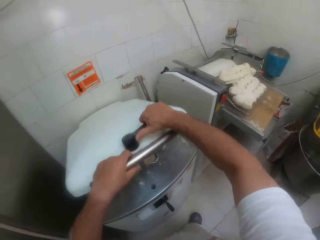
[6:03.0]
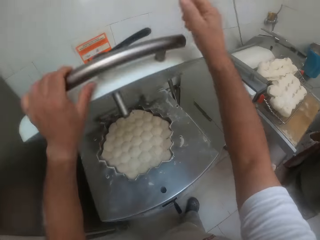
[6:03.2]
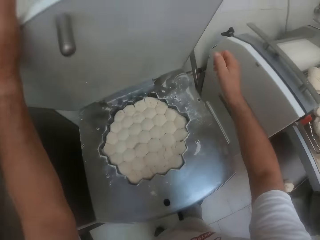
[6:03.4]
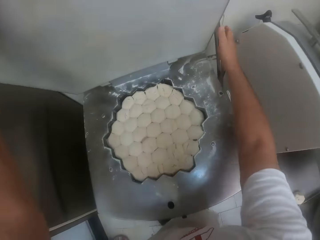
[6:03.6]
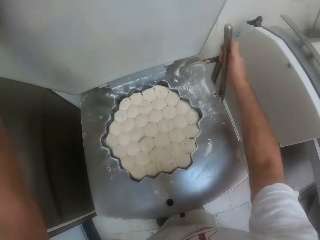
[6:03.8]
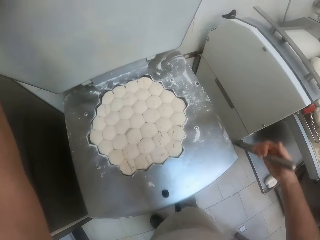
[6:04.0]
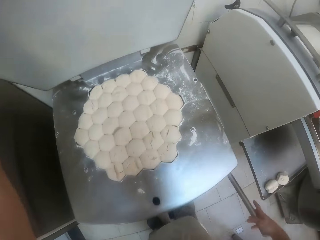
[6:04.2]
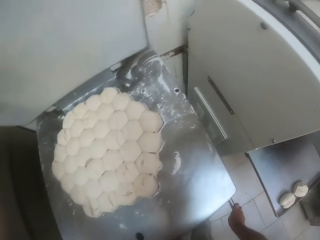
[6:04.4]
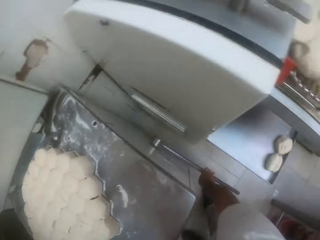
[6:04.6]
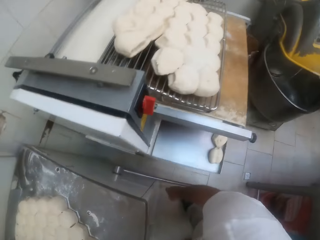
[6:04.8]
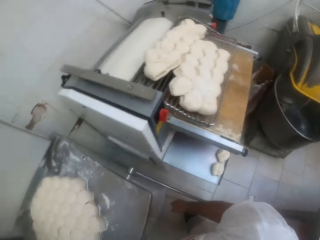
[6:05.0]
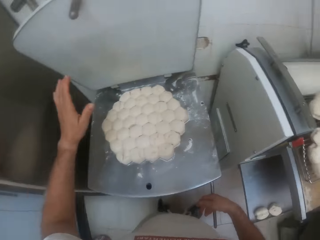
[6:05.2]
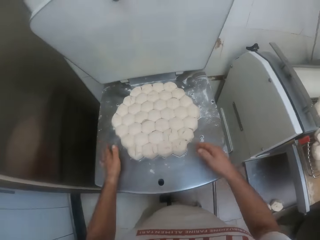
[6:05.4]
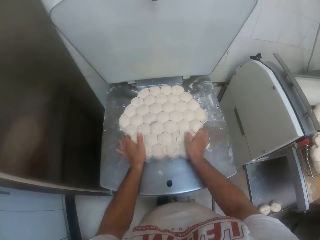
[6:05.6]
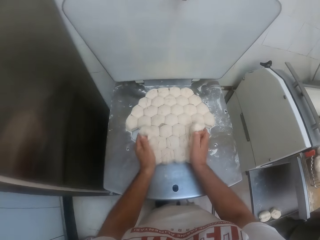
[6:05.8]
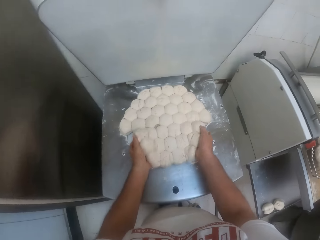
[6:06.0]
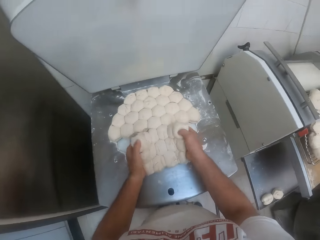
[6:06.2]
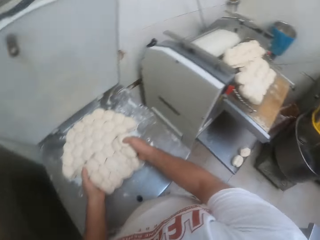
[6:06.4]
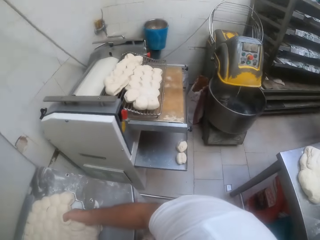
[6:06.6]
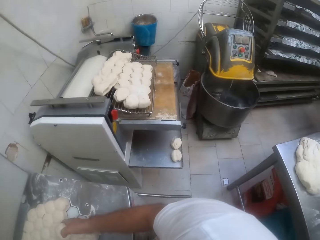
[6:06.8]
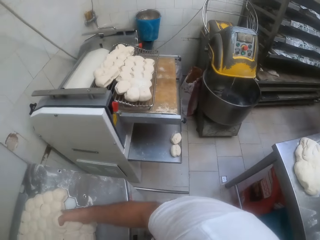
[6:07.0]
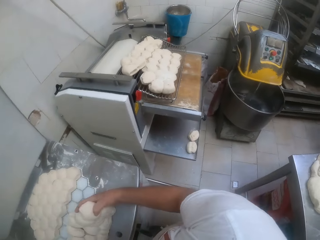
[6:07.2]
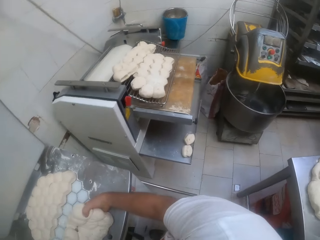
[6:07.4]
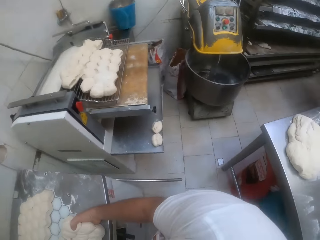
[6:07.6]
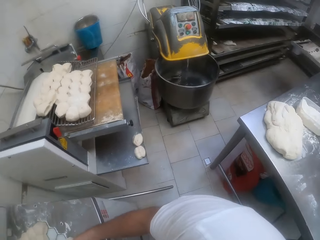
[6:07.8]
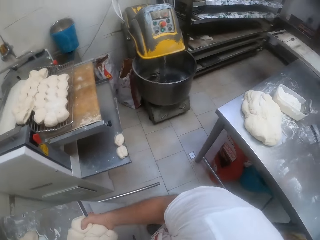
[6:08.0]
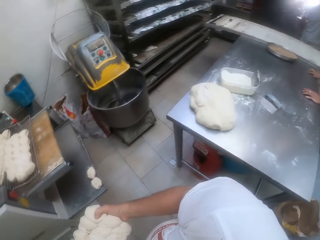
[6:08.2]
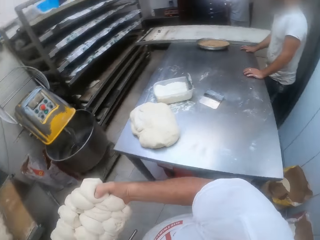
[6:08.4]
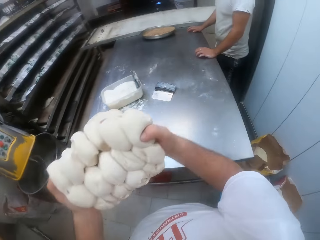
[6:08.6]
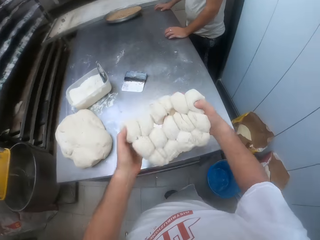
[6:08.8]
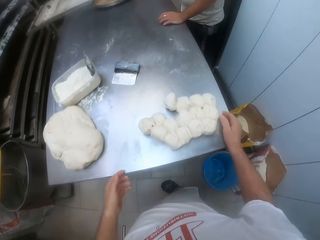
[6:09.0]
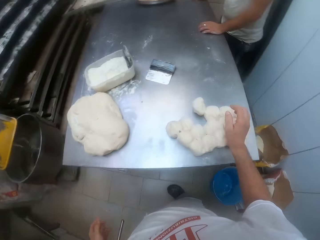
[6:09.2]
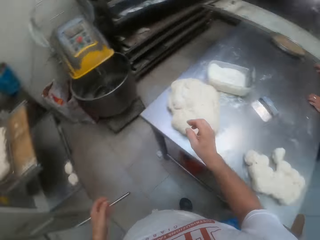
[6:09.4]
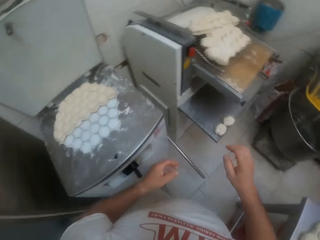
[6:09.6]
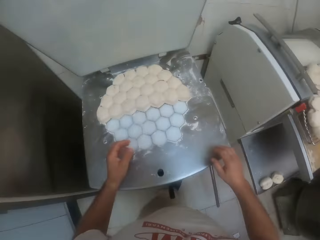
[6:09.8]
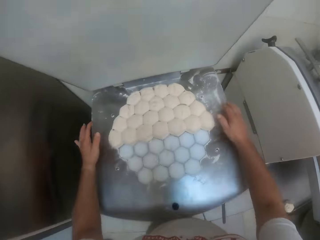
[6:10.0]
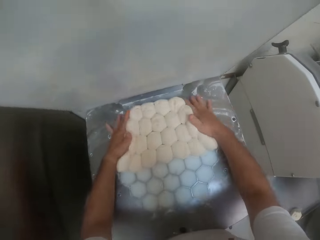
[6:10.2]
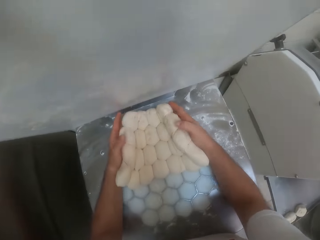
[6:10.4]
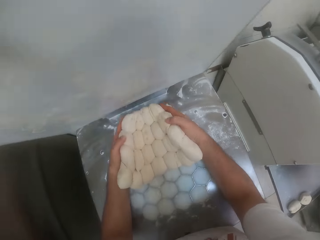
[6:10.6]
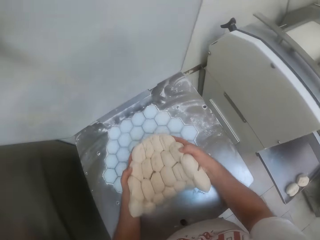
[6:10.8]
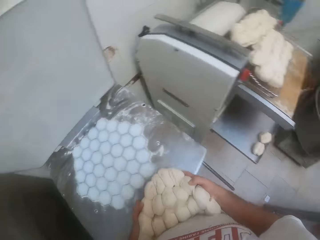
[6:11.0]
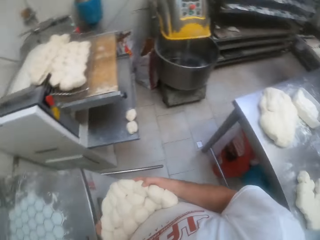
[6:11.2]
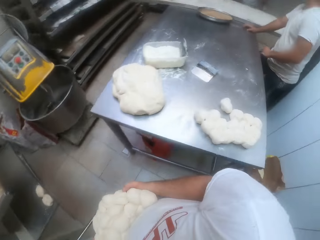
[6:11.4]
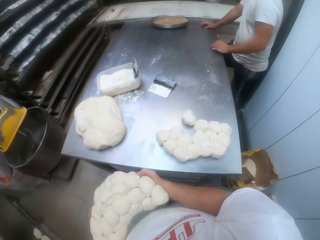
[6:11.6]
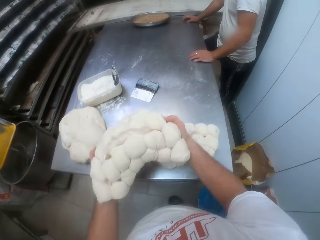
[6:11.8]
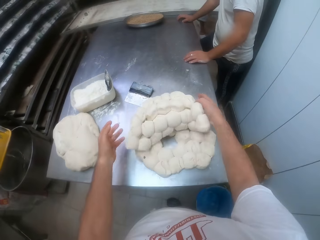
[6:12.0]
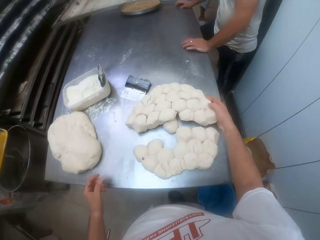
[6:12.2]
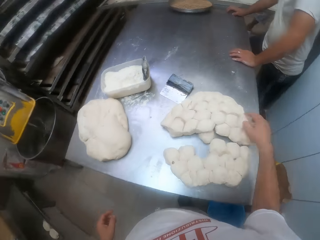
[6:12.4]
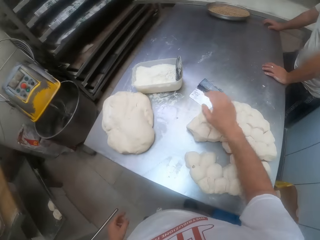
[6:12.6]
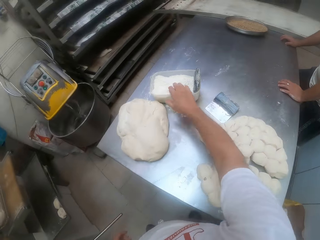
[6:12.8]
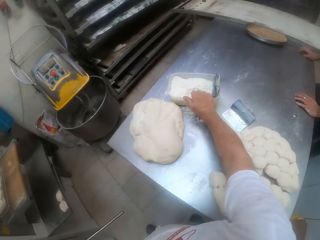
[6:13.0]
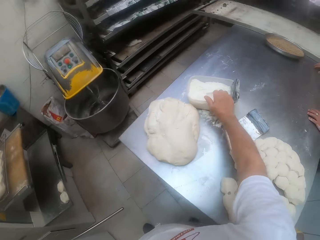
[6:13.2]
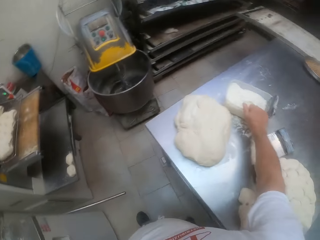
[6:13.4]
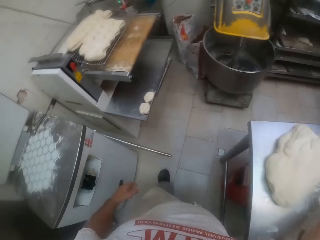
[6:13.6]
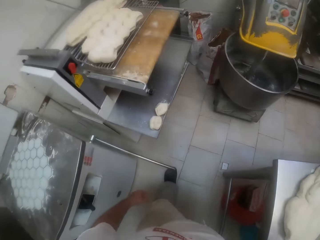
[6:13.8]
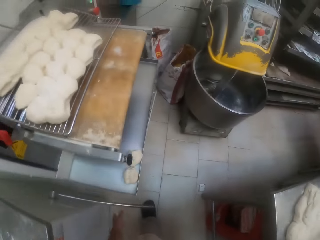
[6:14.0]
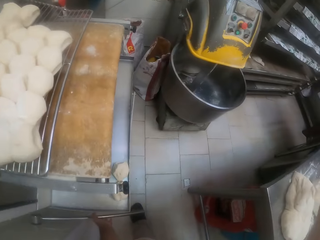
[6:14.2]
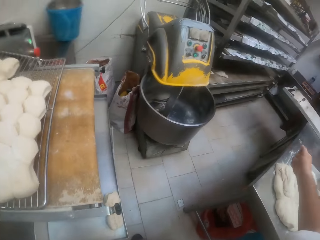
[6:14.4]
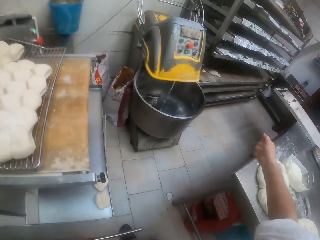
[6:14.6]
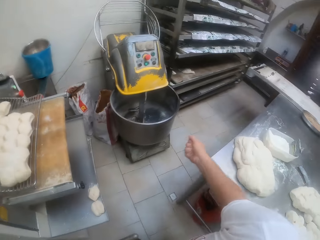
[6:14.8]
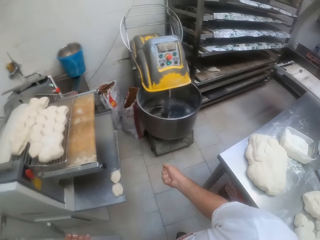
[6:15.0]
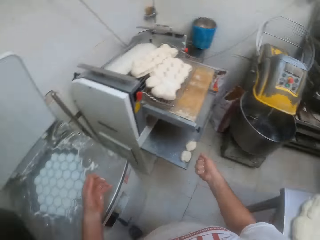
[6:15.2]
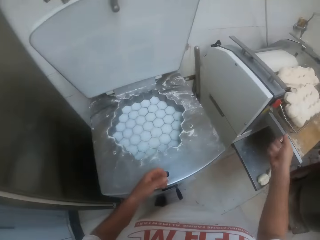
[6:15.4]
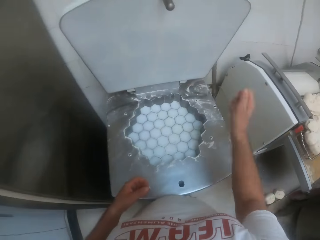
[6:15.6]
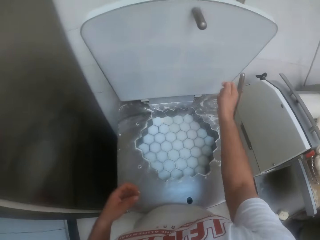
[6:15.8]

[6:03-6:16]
The camera wearer operates the start lever of the dough divider with his right hand. He opens the dough presser. He packs dough from the dough divider with both hands and places the dough on the rolling table with both hands. He packs dough from the dough divider with both hands and places the dough on the rolling table with both hands. He takes flour from the container on the rolling table with his right hand. He touches the flour.

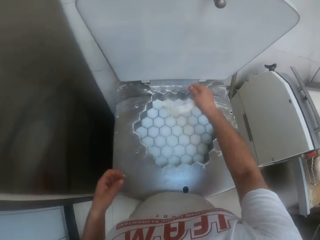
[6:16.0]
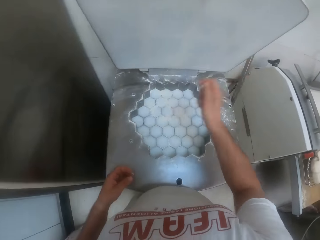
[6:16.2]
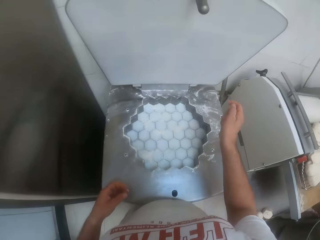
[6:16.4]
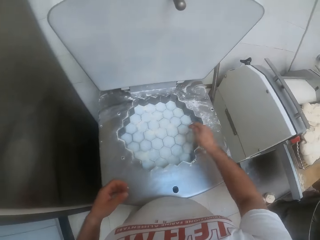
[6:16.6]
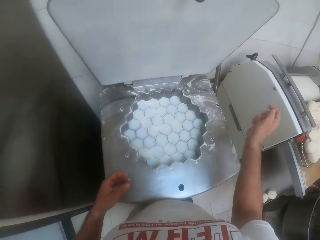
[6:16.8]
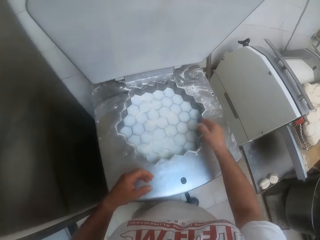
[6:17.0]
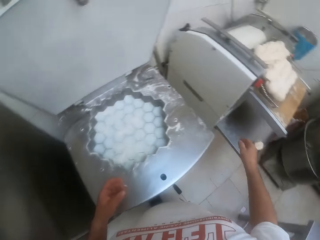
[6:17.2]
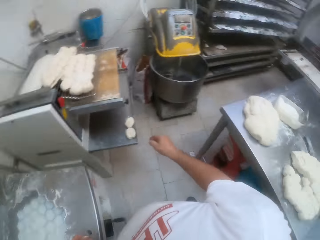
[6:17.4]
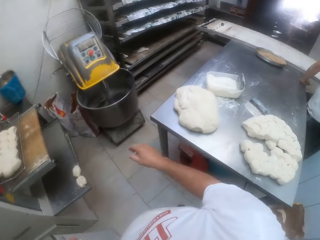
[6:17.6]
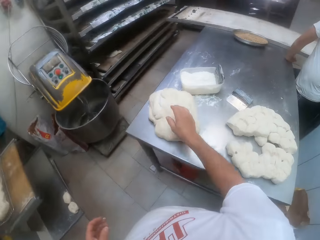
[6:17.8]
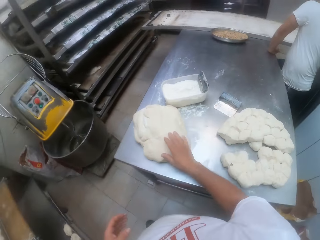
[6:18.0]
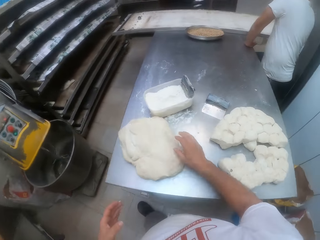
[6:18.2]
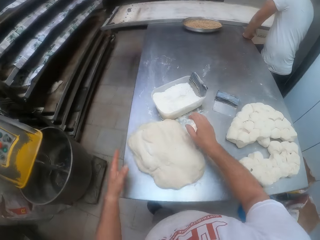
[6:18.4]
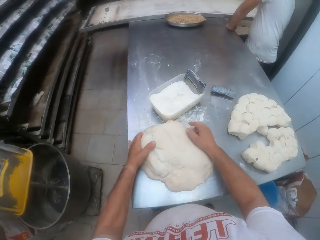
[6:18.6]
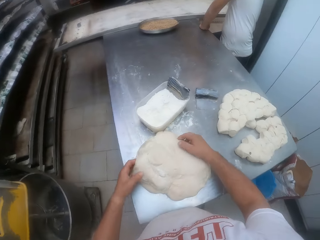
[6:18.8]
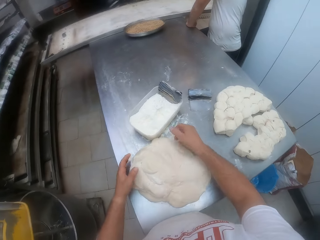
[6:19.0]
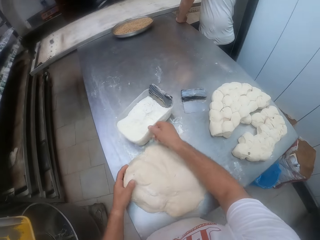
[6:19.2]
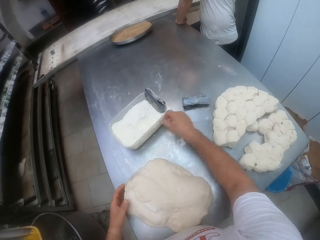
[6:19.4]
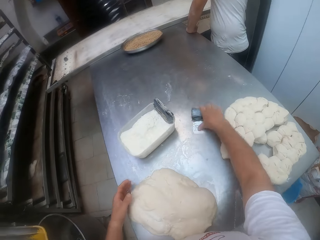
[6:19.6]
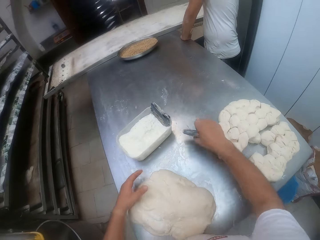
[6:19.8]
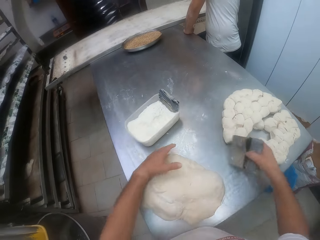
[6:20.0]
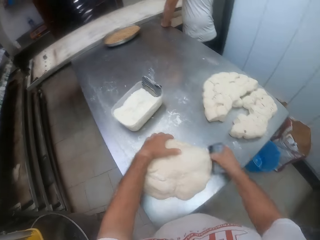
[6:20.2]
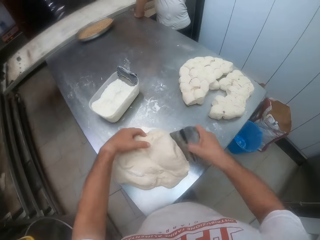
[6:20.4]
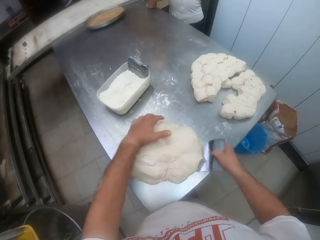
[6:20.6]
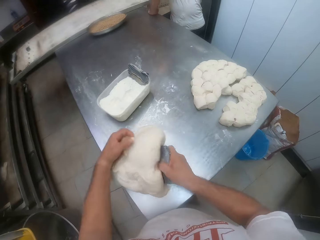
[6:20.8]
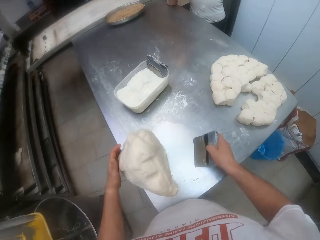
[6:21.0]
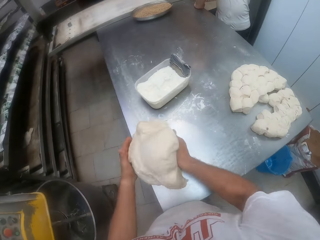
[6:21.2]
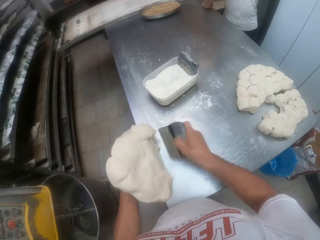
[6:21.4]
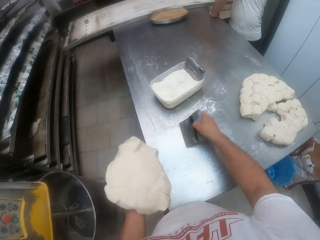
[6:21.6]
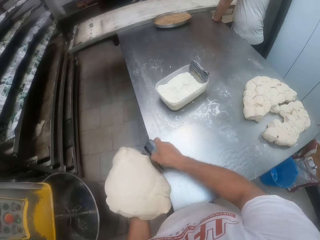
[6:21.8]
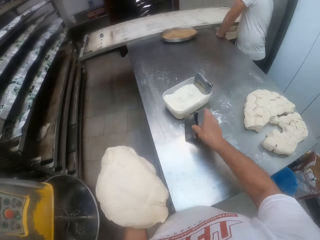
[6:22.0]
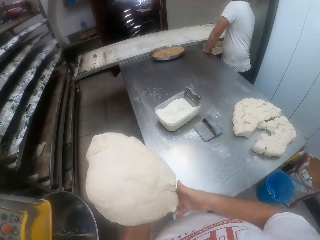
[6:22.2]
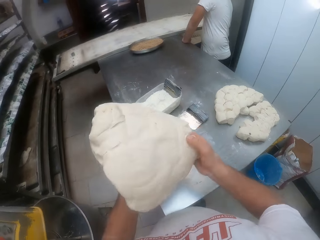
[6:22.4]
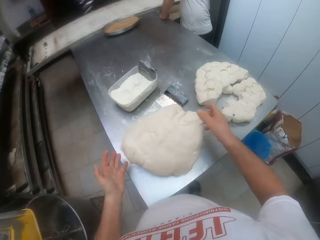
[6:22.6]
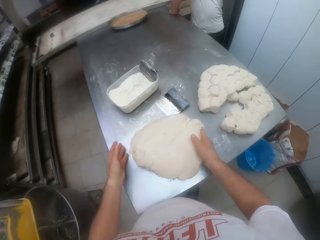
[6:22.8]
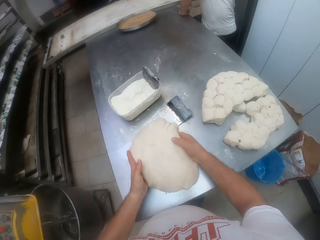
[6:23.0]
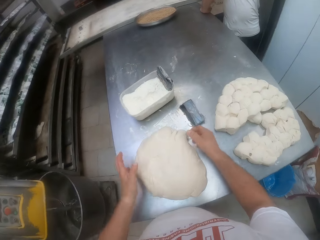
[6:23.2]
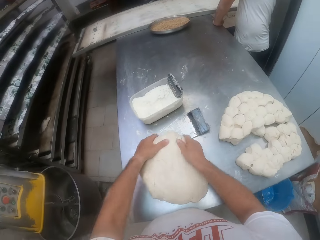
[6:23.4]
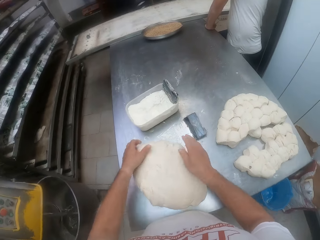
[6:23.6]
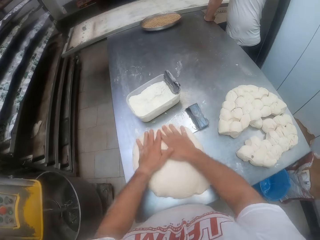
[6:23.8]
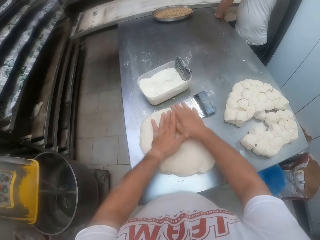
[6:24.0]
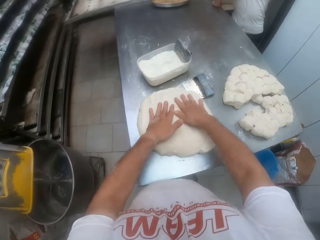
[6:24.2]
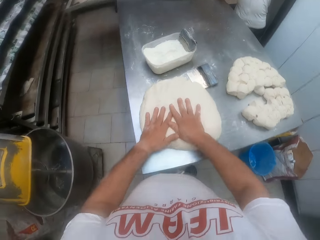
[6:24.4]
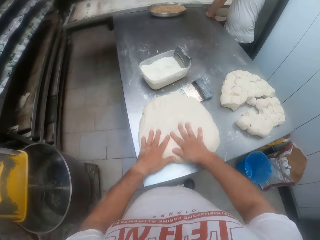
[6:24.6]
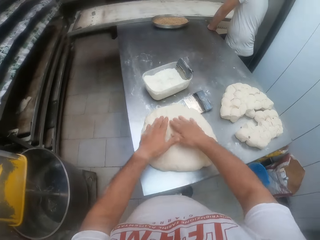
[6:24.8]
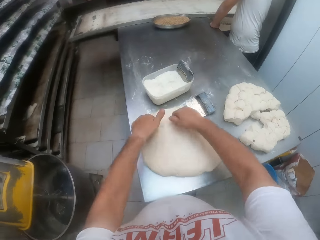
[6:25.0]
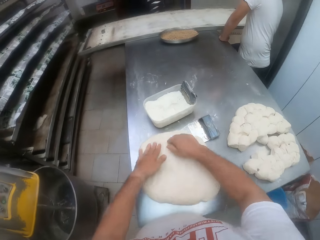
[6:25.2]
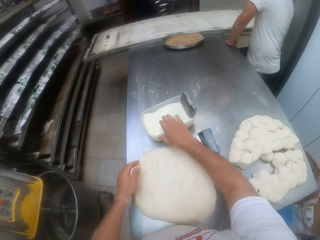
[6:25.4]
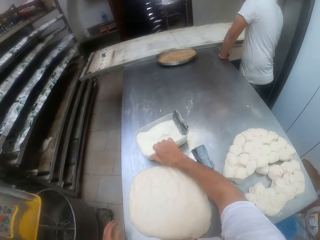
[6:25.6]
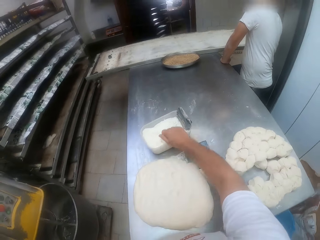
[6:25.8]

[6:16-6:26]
The camera wearer sprinkles flour on the dough divider with his right hand. He grabs dough on the rolling table with both hands. He pushes the flour. He picks up the dough scraper on the rolling table with his right hand. He manipulates the dough with the dough scraper in his right hand. He transfers the dough from the rolling table to his left hand with the scraper in his right hand. He holds the dough with both hands. He picks the dough. He places the dough on the rolling table with both hands. He kneads the dough on the rolling table with both hands. He straightens the dough. He takes flour from the container on the rolling table with his right hand.
